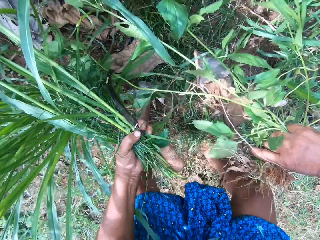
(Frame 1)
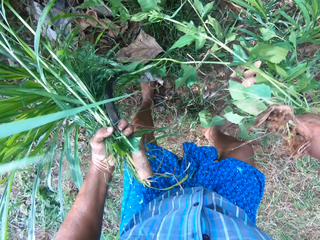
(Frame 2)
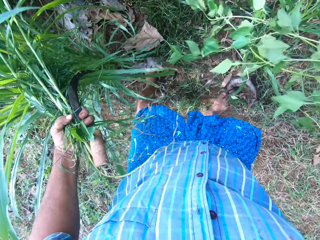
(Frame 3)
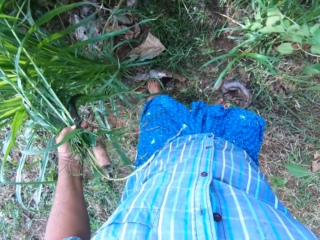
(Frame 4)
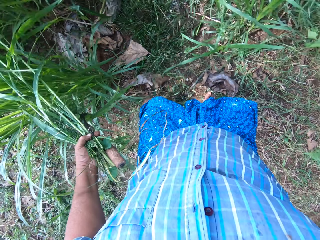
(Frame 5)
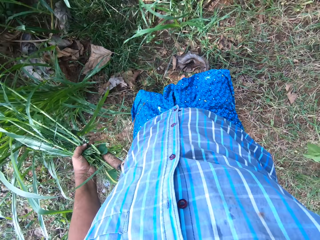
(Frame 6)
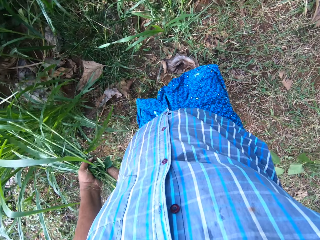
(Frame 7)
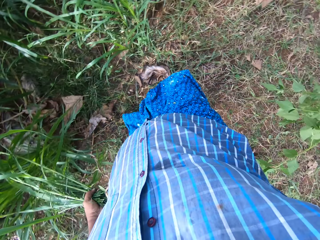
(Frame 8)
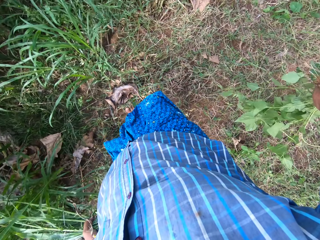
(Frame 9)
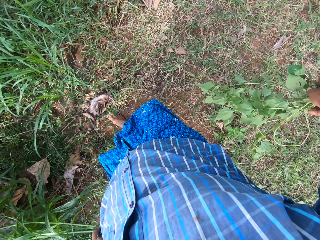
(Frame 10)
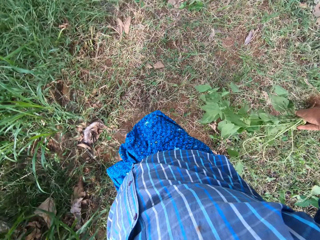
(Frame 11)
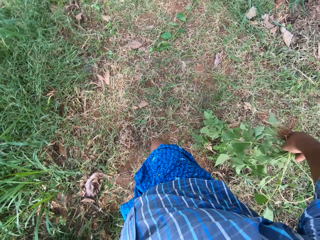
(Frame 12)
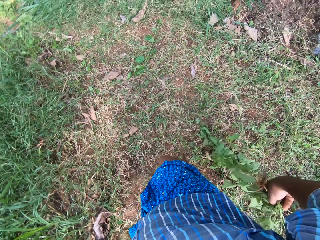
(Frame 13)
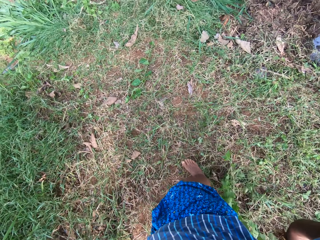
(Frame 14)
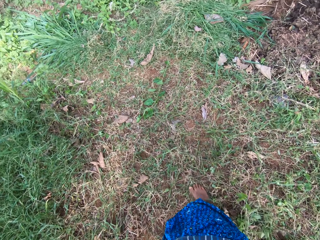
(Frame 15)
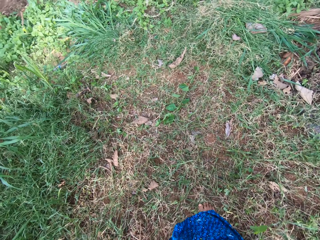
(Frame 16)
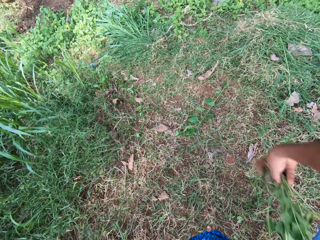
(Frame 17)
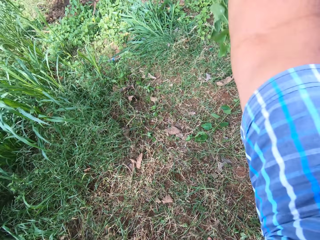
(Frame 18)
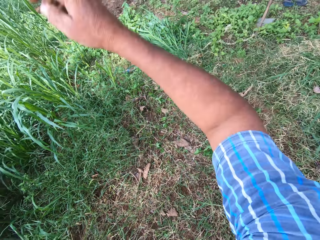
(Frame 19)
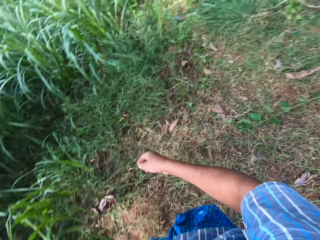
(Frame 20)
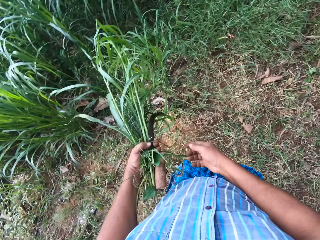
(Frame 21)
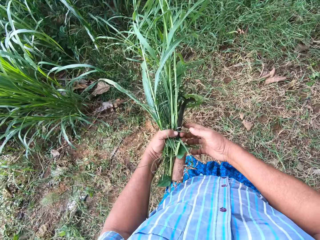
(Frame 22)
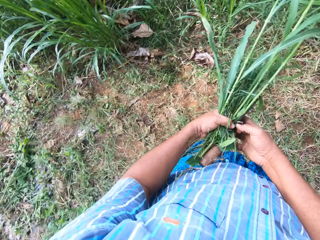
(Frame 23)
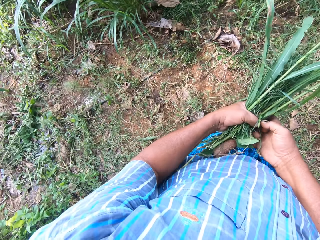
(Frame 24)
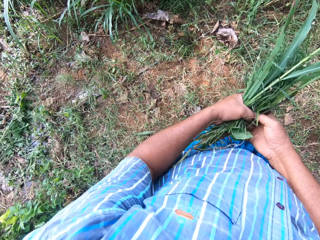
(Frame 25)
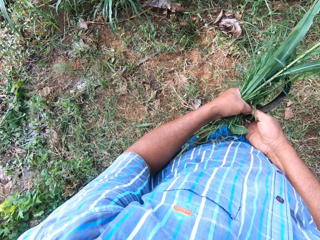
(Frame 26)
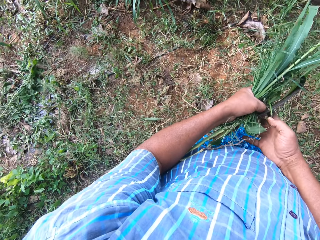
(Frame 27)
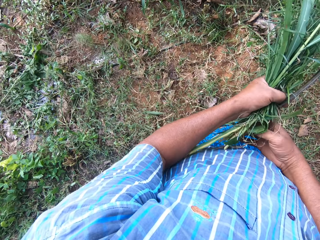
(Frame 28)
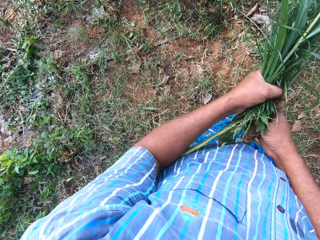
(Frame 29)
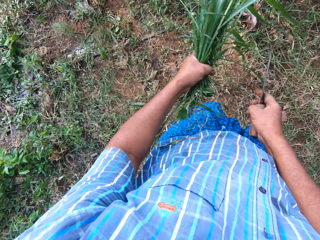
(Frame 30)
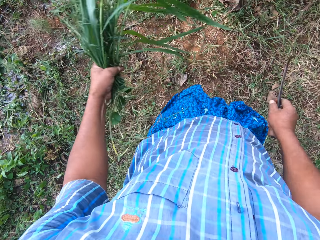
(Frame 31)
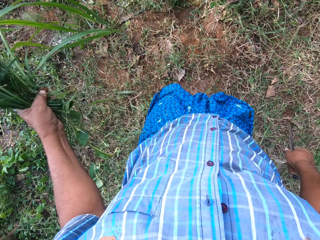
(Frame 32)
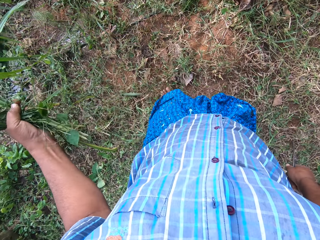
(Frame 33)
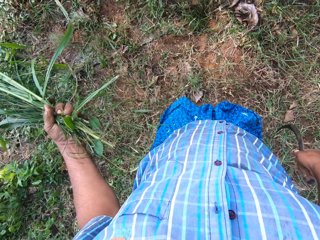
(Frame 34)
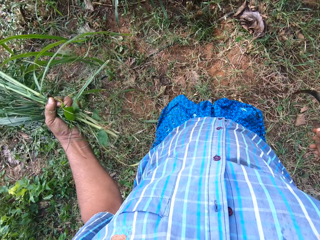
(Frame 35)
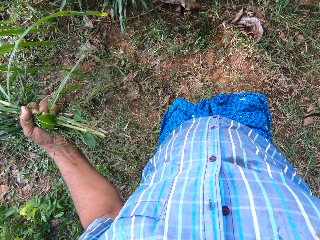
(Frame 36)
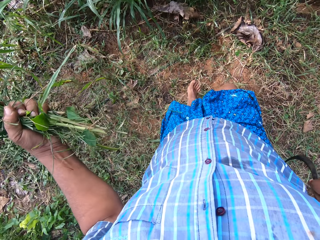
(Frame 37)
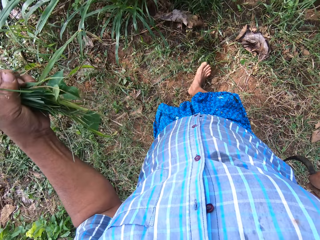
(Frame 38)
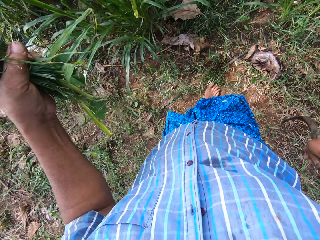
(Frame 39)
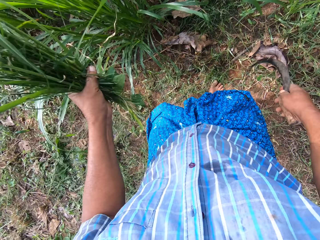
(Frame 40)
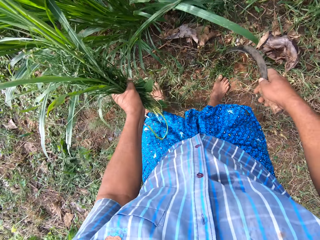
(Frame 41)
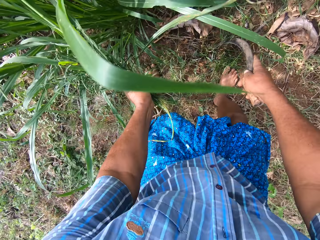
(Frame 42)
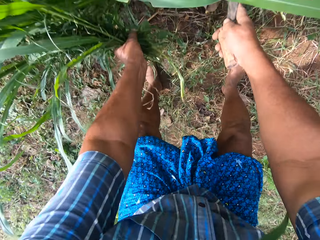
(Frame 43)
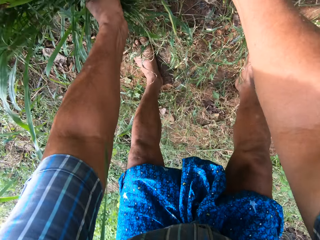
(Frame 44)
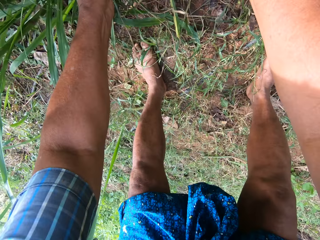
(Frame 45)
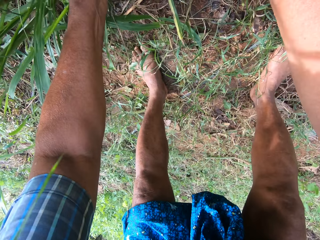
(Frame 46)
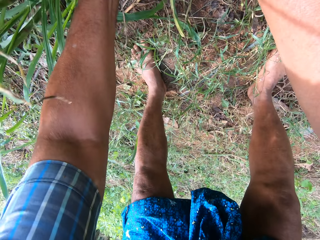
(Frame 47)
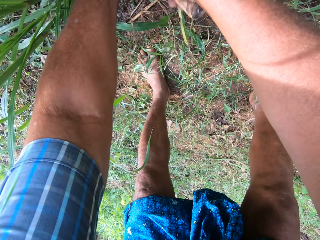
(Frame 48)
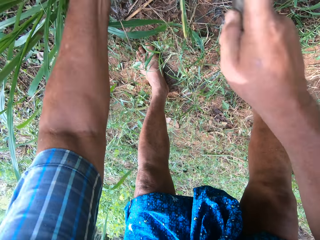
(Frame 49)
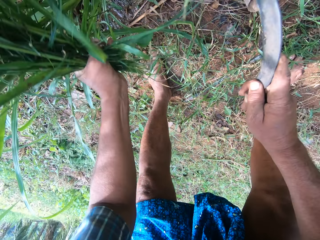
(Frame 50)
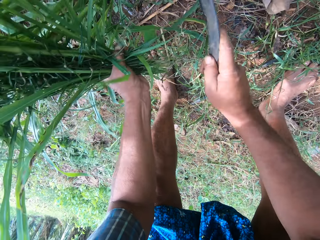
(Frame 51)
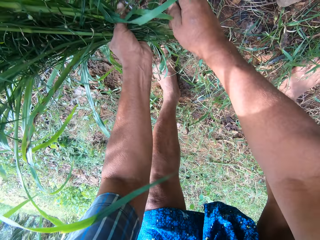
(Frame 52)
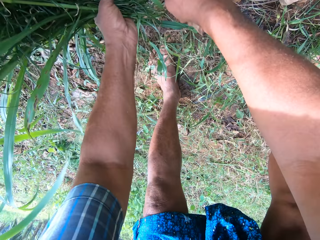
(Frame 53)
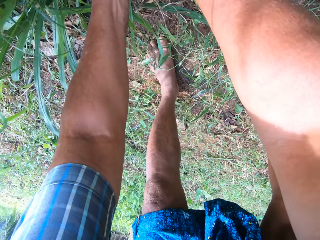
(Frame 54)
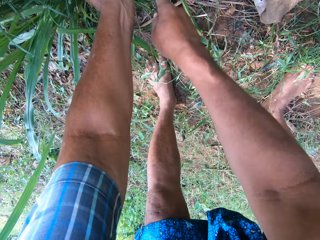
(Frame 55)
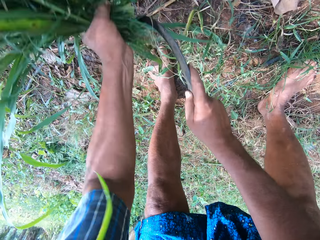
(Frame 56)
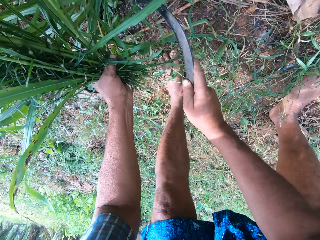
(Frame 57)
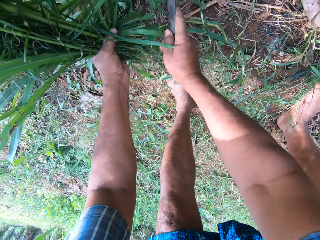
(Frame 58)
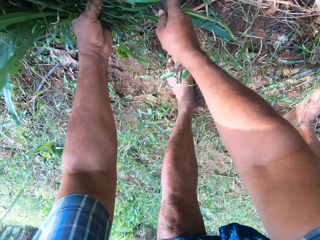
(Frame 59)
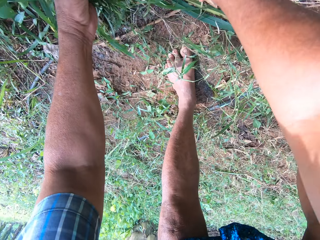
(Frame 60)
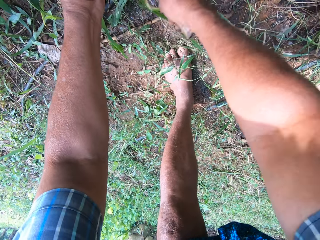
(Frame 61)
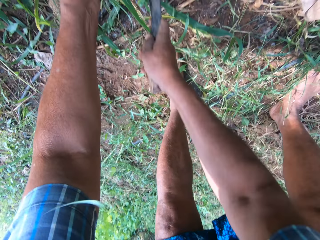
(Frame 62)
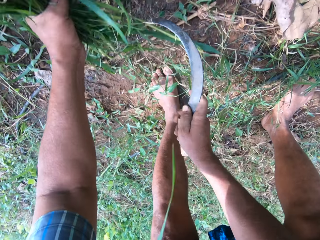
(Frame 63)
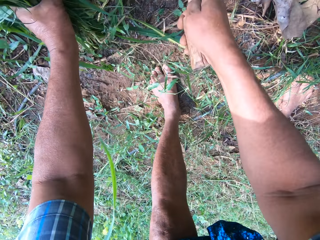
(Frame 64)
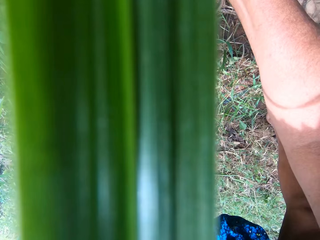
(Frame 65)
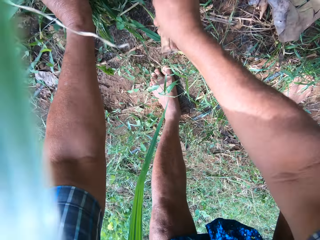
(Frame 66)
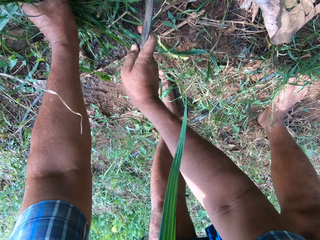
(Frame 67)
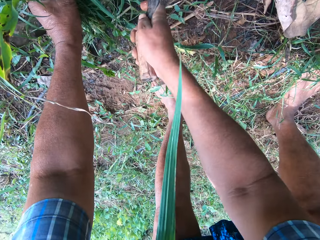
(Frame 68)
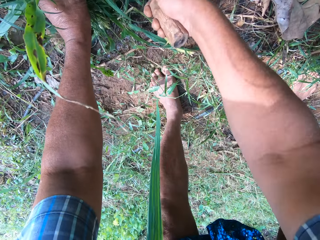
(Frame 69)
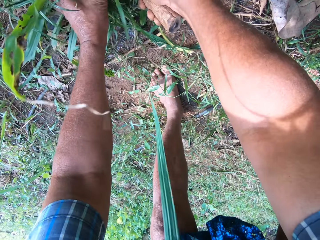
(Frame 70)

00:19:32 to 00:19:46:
The camera wearer throws the plant away with his right hand. He holds the sickle with his right hand. He moves forward. He cuts grass with the sickle in his right hand.

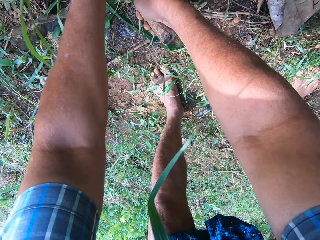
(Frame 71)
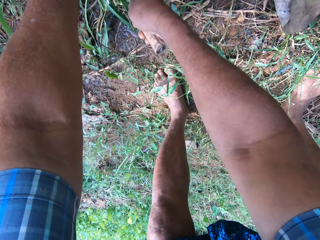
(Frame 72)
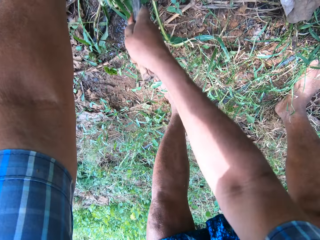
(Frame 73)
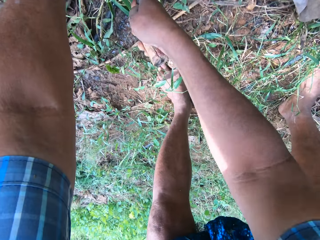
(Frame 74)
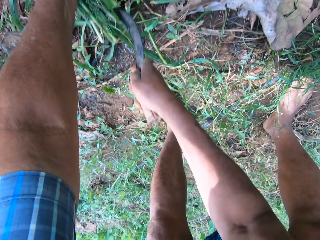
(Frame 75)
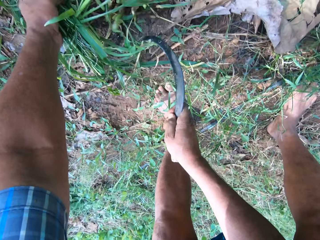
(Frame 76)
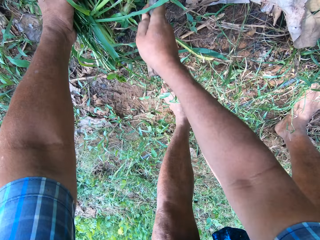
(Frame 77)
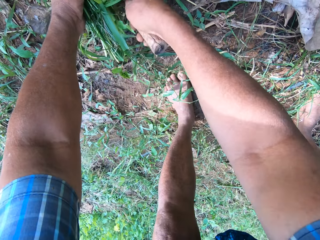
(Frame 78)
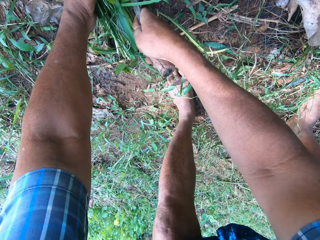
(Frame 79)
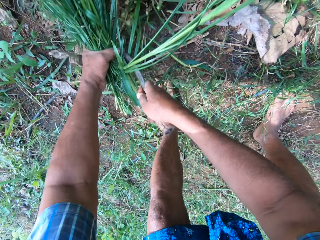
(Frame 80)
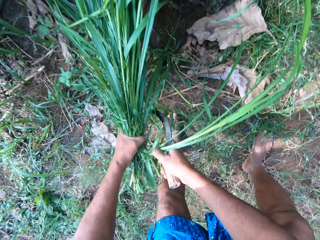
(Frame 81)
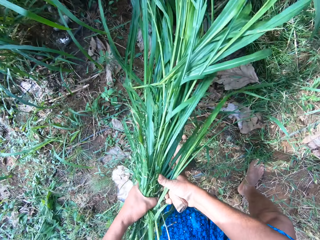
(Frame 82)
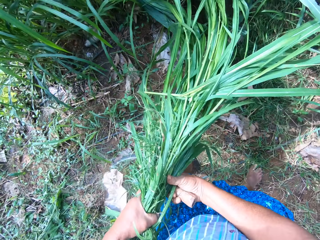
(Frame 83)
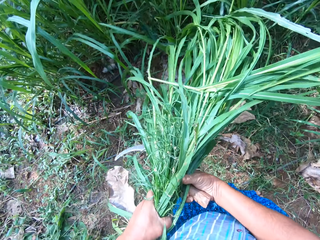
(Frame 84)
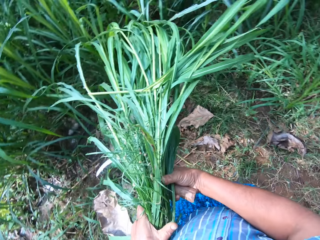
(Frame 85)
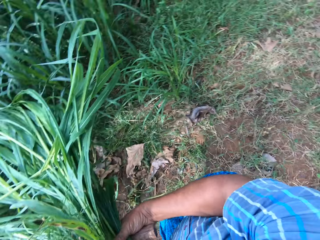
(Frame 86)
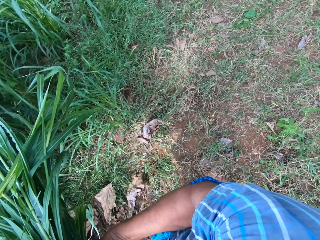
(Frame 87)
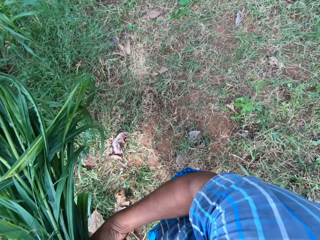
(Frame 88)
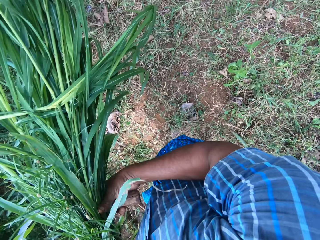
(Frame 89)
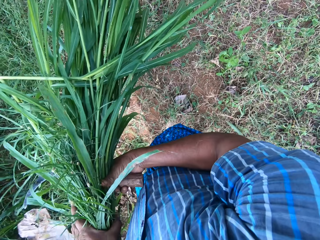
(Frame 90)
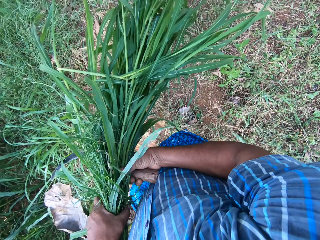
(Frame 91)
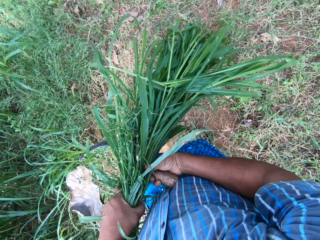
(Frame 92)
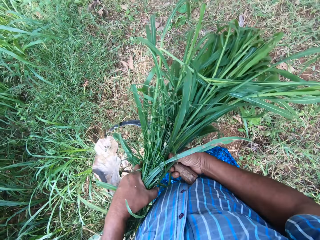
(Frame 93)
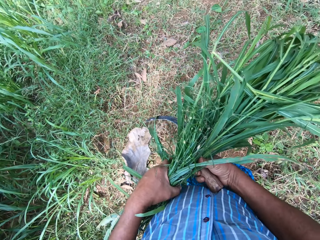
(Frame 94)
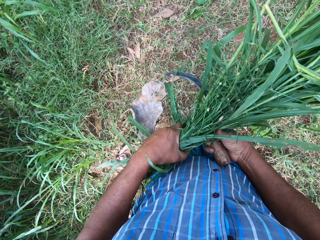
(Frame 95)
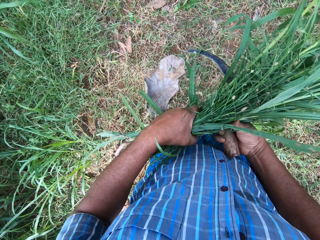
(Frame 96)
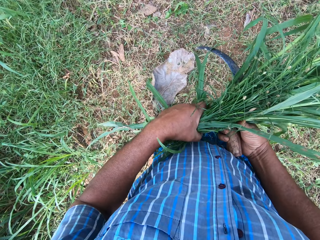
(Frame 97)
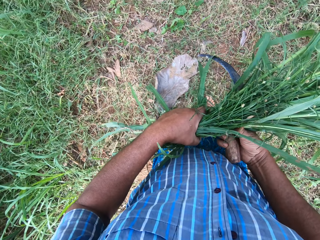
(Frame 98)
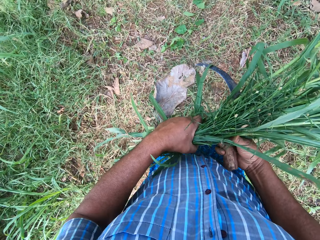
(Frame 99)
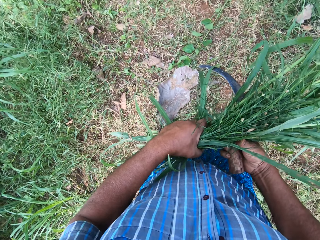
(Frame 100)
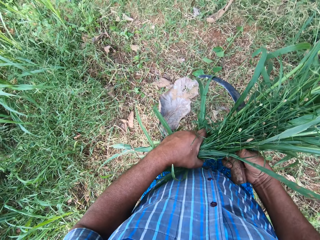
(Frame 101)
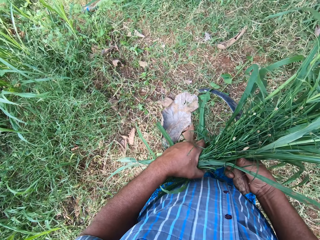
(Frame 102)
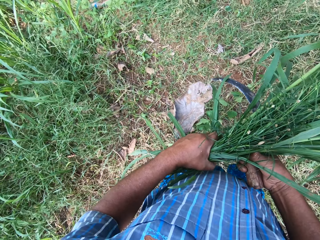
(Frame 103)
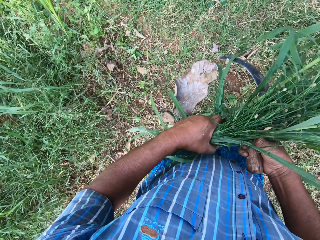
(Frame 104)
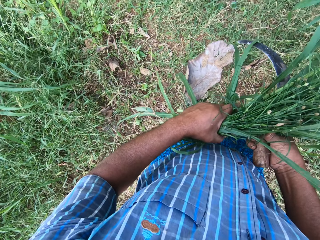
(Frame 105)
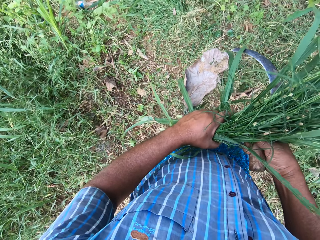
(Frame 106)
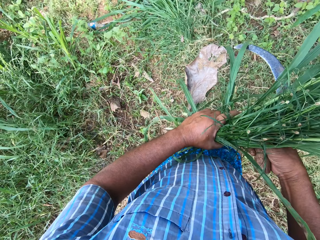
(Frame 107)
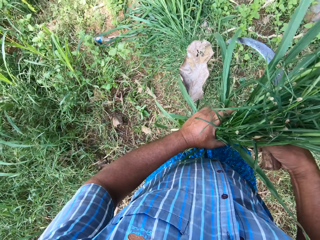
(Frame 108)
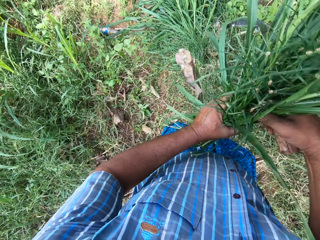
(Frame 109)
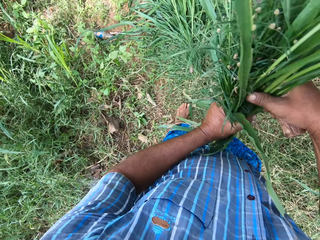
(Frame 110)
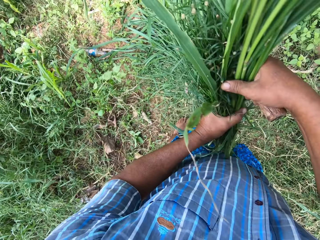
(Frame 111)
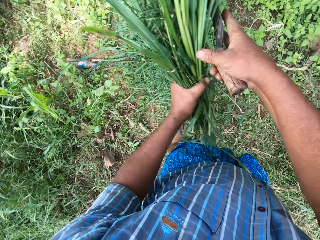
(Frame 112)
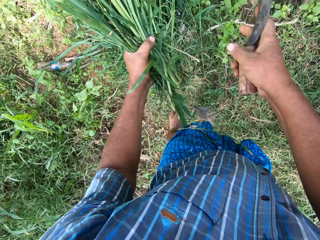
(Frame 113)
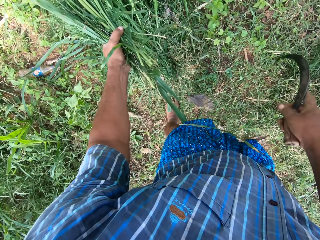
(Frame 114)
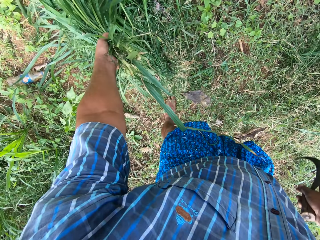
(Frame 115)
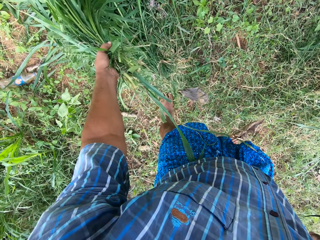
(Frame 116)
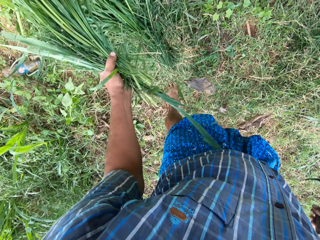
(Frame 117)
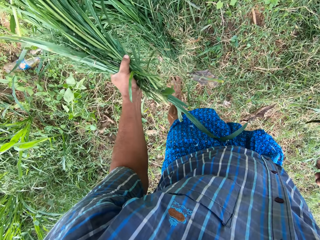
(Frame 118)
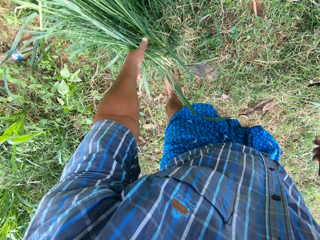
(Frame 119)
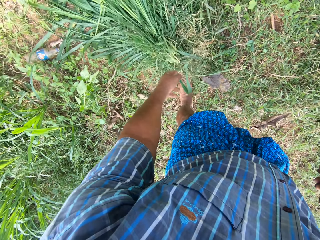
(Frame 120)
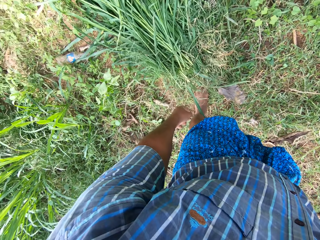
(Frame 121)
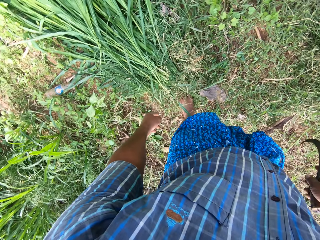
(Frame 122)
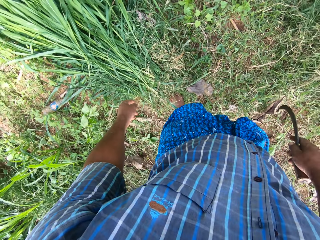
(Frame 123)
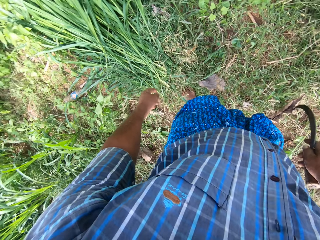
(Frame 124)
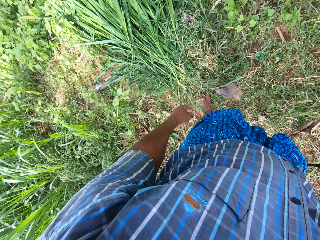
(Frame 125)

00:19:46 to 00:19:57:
The camera wearer stops cutting. He moves forward. He drops the Napier grass on the pile of grass.
